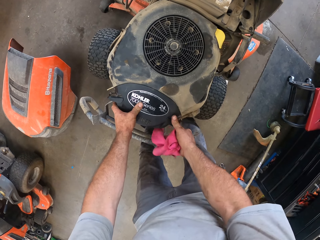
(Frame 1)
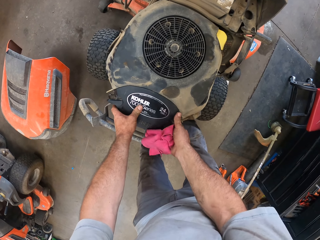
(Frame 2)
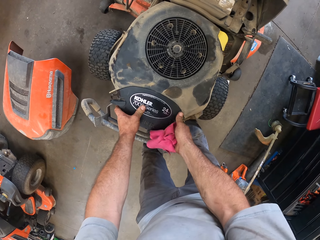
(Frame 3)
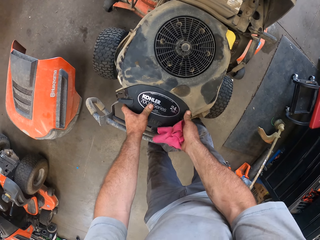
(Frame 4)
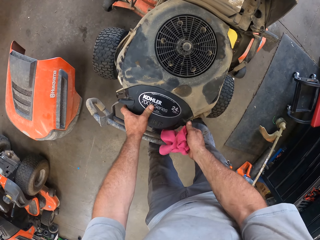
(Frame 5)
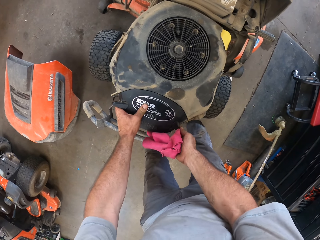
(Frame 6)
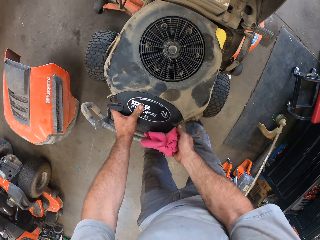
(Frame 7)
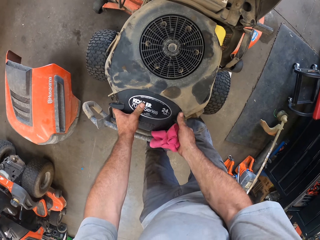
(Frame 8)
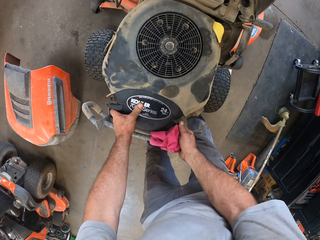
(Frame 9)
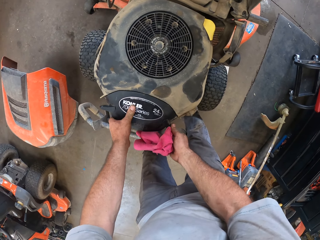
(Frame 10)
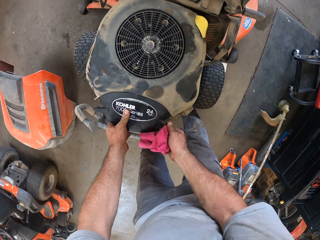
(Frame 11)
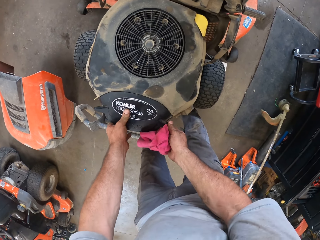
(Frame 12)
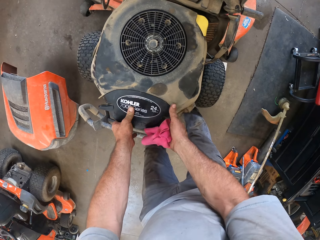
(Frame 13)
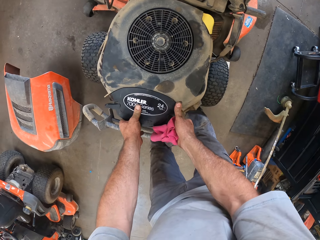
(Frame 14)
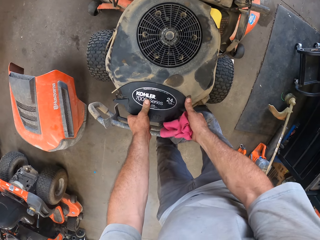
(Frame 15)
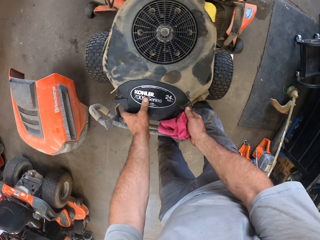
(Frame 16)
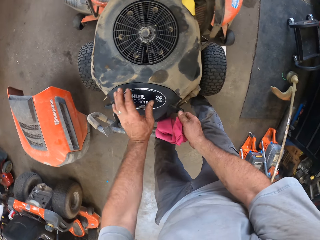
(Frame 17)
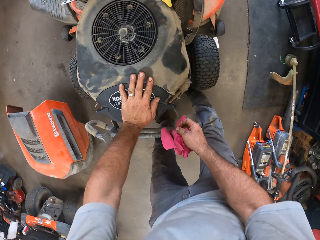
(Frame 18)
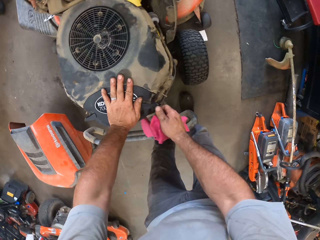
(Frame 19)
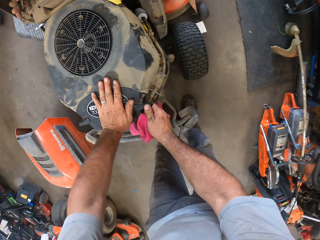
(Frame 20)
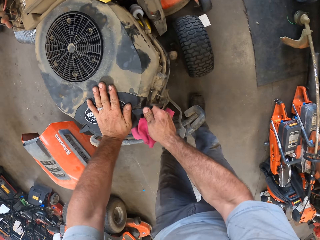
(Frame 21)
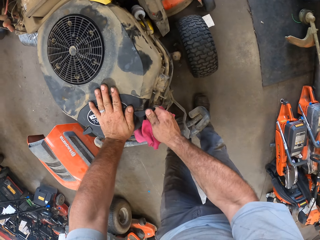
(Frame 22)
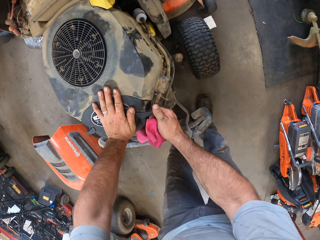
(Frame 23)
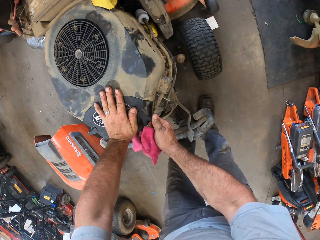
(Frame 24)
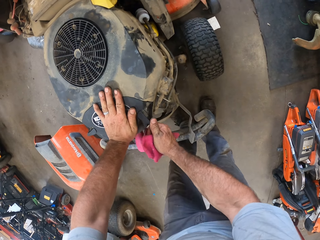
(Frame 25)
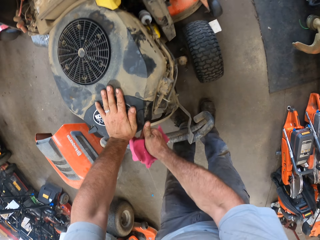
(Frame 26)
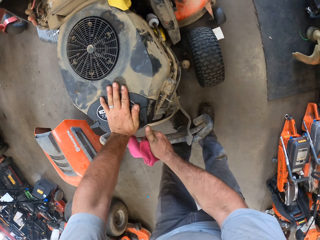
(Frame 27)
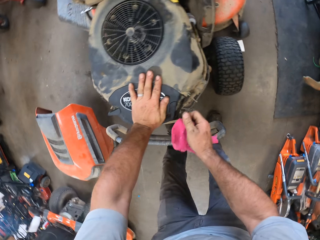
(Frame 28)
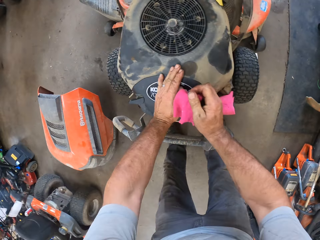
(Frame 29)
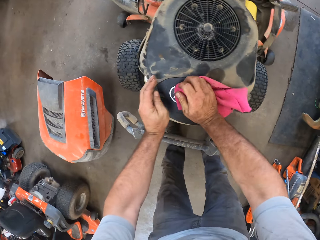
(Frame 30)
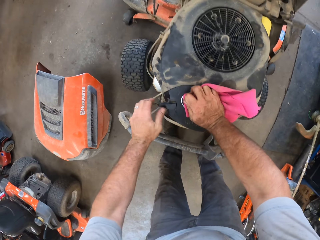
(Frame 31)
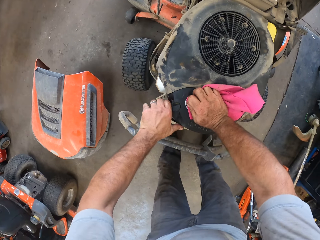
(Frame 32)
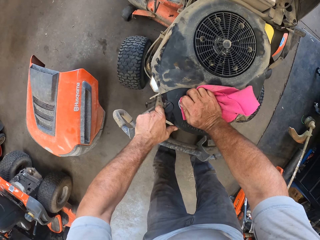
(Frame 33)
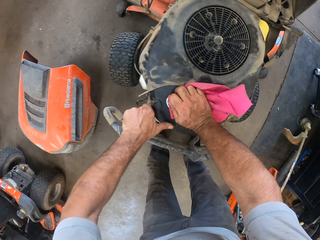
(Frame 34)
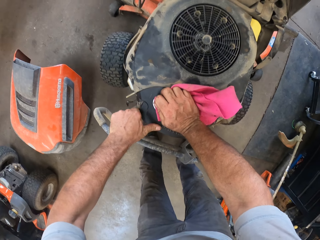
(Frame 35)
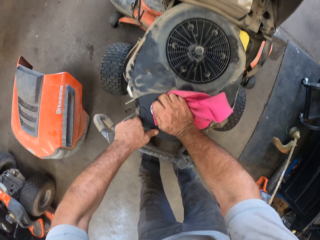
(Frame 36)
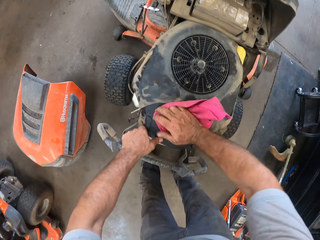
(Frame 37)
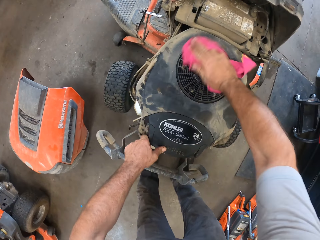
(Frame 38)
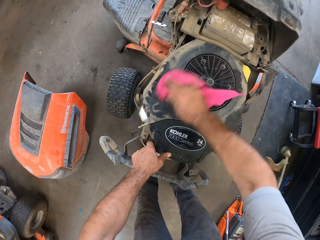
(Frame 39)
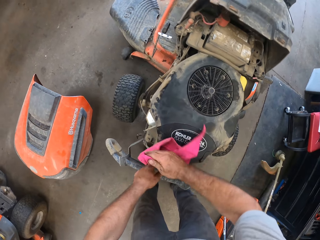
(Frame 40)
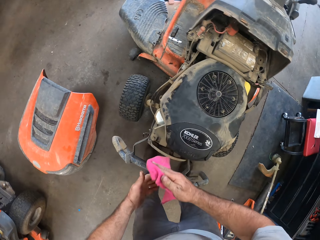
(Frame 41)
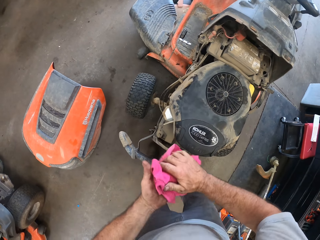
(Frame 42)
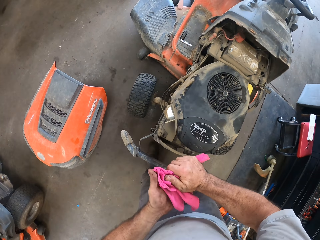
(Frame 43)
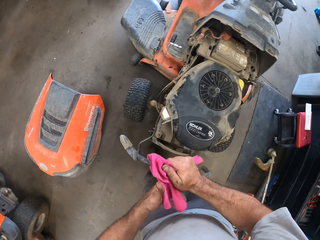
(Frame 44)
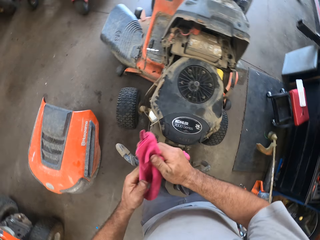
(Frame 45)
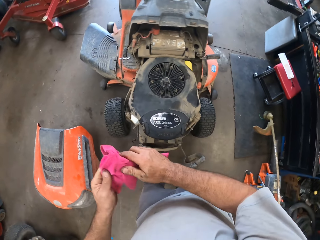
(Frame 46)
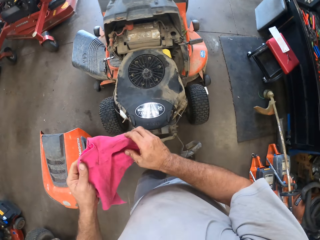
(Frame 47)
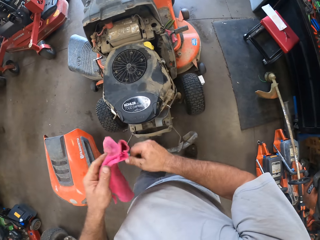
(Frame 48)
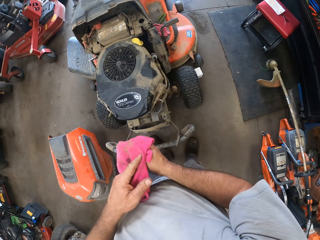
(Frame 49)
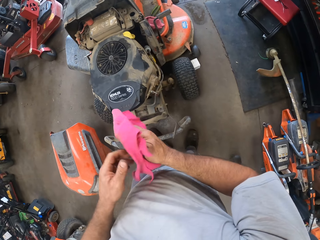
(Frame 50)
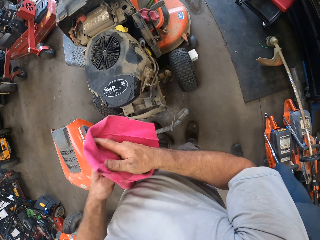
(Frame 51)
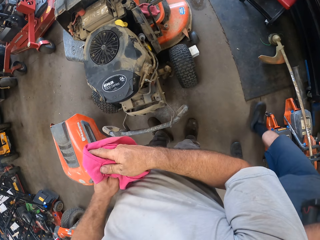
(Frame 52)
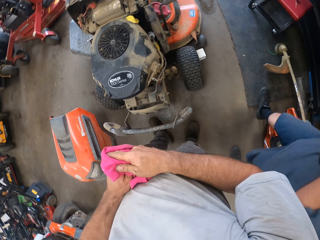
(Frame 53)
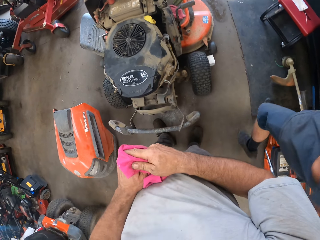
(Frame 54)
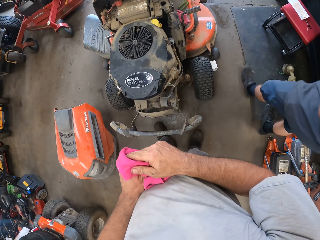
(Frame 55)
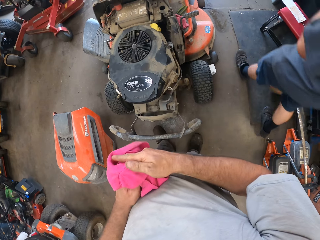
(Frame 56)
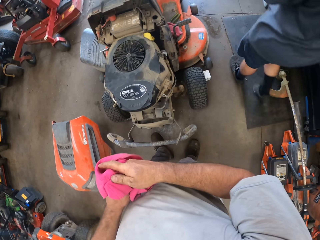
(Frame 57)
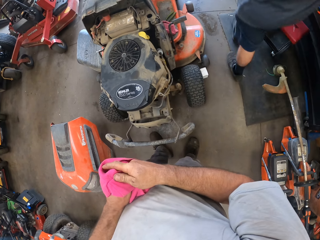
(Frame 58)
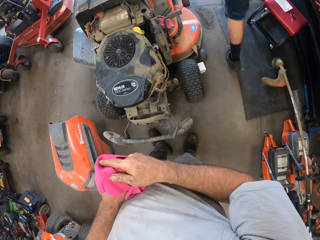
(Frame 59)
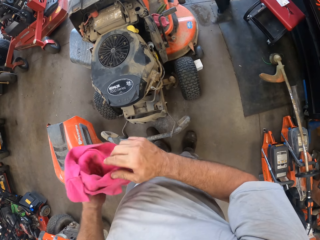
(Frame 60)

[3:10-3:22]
The camera wearer presses the cover. He locks the cover with both hands. He touches the engine compartment with the pink rag with his right hand. He wipes on top of the engine. He cleans both hands with the pink rag. A man walks past the camera wearer.

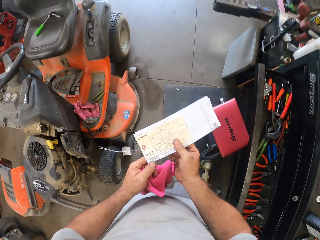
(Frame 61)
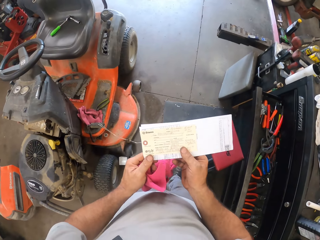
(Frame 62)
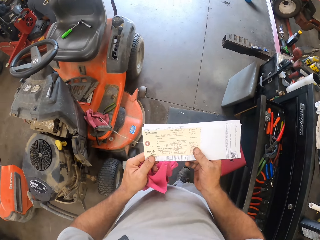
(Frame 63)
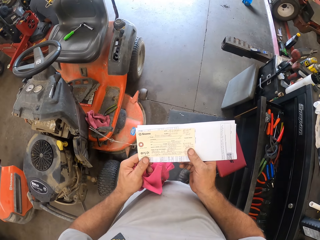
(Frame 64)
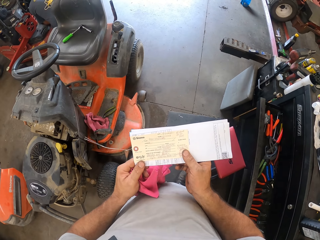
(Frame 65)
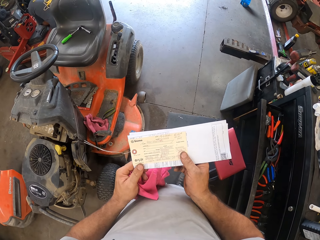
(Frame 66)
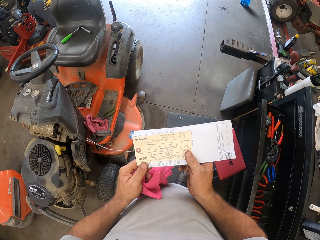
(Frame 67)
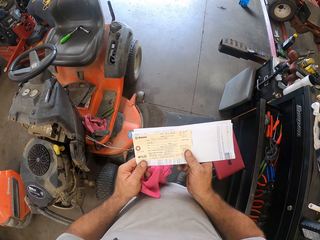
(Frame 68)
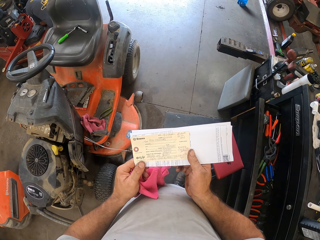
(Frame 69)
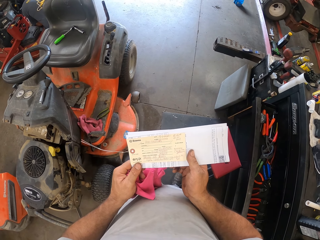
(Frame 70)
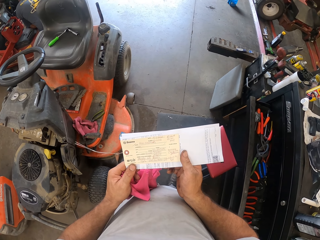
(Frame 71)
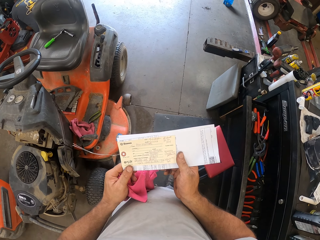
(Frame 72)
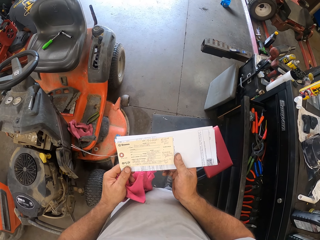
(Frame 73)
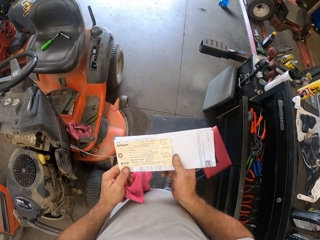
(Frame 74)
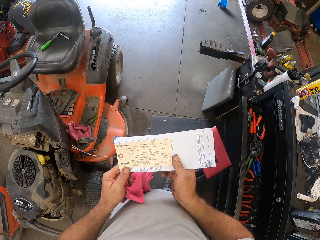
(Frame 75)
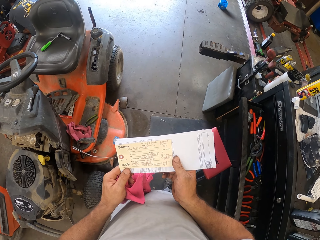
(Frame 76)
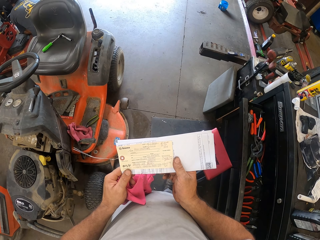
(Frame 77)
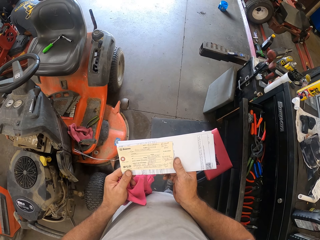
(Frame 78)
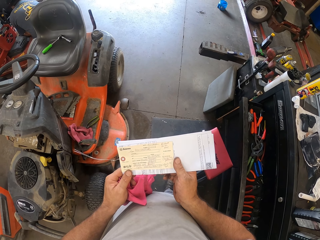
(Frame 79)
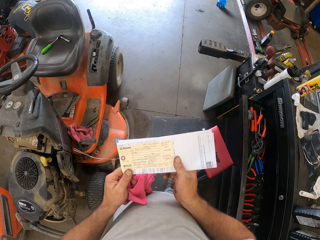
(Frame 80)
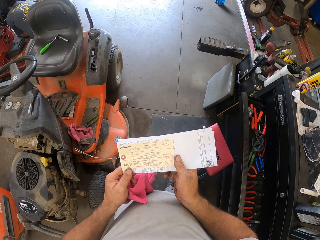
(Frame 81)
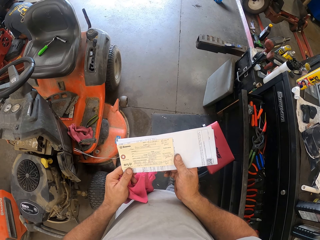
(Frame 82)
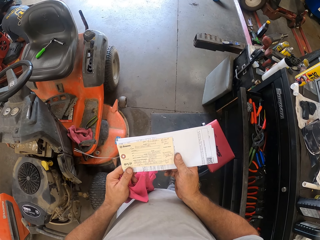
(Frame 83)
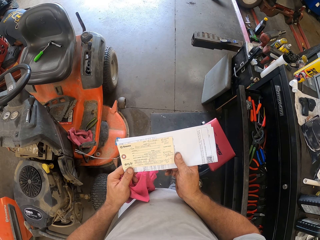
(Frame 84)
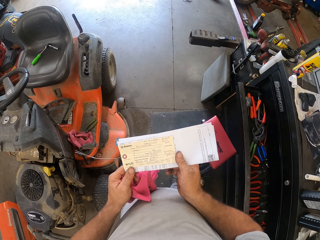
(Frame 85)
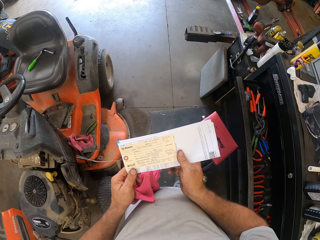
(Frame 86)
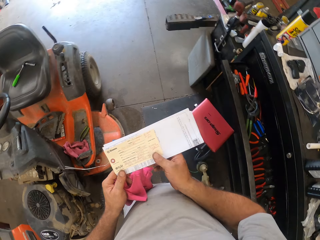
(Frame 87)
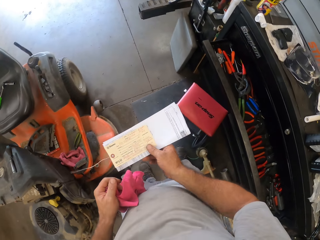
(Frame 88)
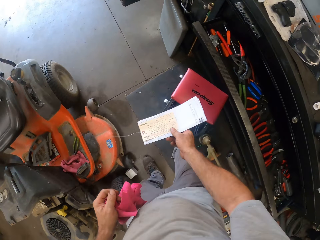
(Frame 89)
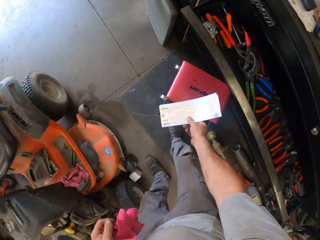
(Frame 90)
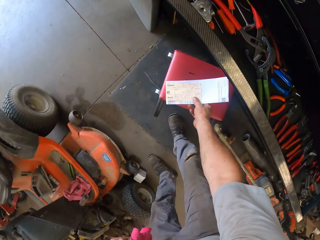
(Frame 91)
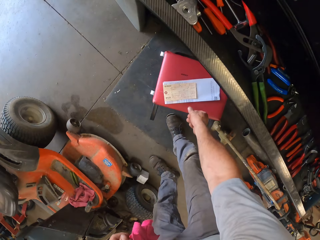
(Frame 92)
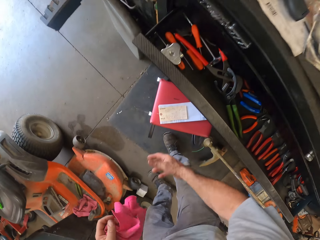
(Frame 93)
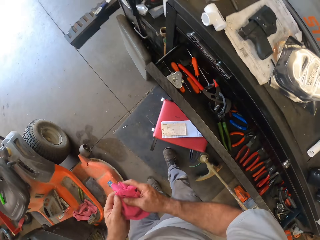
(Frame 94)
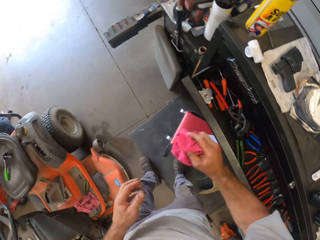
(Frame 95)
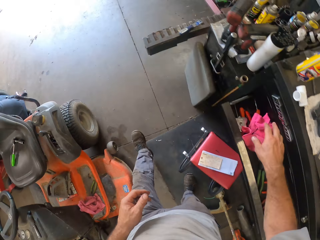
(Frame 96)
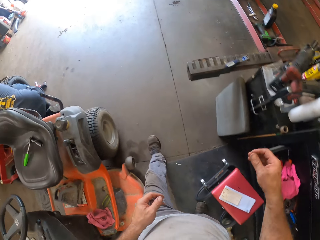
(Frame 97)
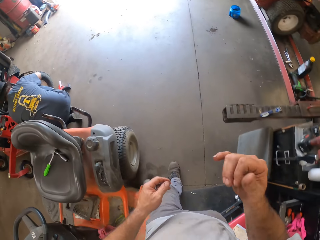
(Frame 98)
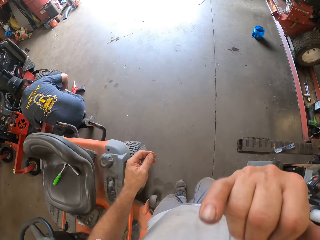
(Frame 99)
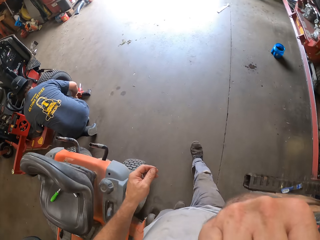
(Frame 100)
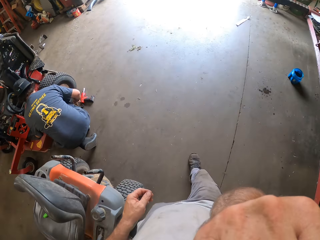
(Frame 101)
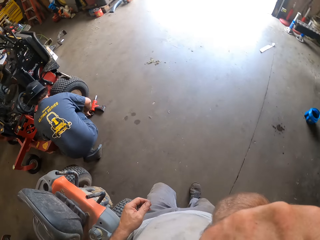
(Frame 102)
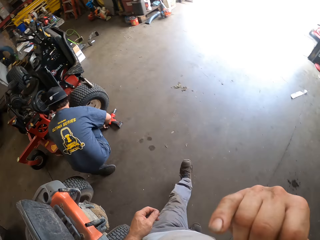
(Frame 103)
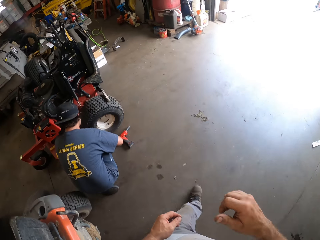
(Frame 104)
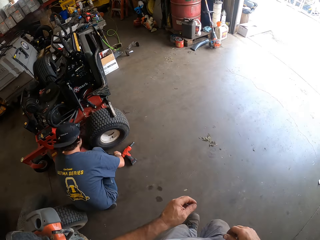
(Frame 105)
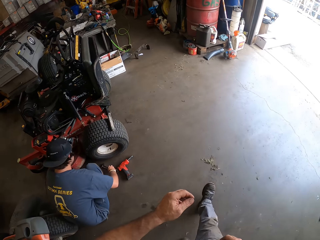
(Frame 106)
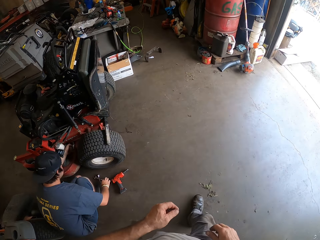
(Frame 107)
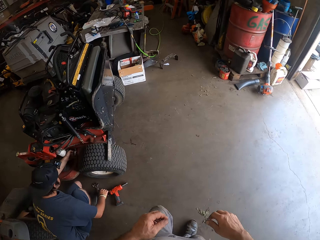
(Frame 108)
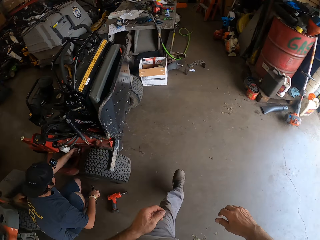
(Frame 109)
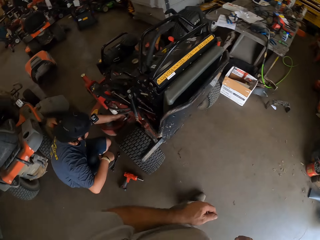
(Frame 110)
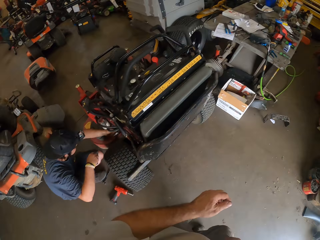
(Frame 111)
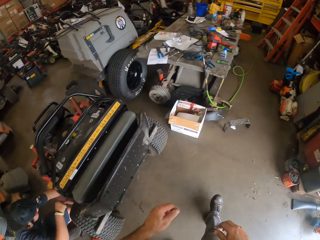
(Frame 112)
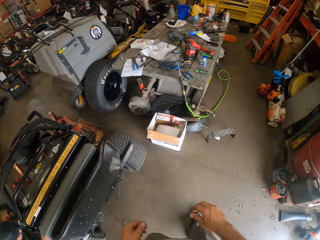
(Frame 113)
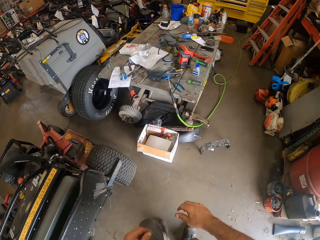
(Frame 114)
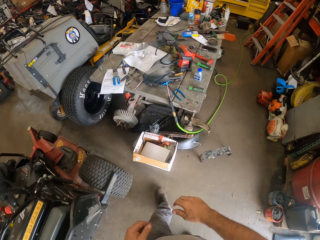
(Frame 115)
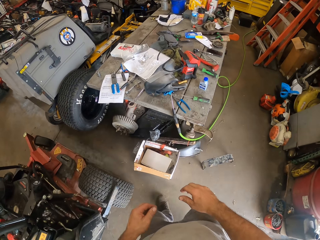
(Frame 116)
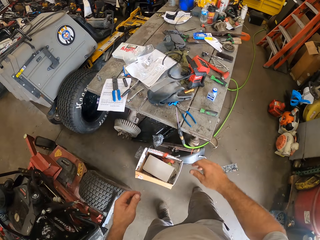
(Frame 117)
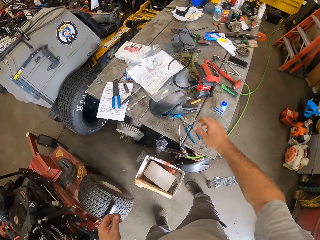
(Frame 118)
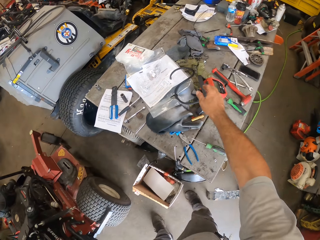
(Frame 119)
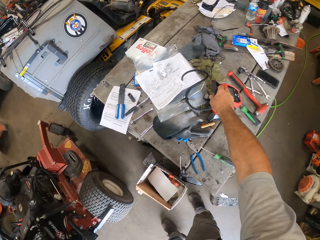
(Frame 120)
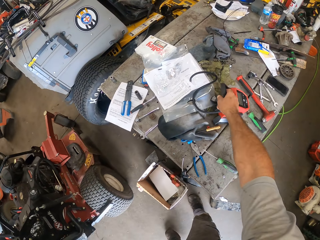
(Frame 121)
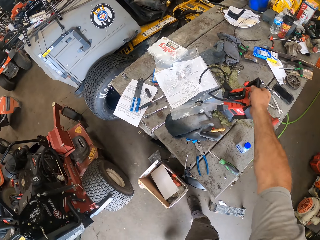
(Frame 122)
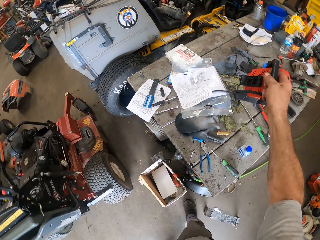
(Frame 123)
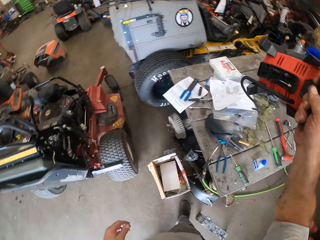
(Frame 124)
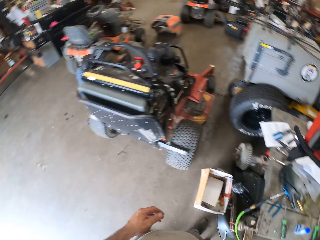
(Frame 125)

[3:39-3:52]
The camera wearer stands up. He holds the letter with both hands. He looks at the paper. He bends down. He drops the letter on the stool under the tool cabinet with his right hand. He transfers the pink rag from his left hand to his right hand. He stands up. He drops the pink rag on the tool cabinet with his right hand. He adjusts the camera. He raises his right hand. He walks in the workshop. He lowers his right hand. He walks in the workshop. A man works on a riding lawn mower. The camera wearer walks past the man. He stretches his right hand. He picks up a tire inflator from a table with his right hand.
